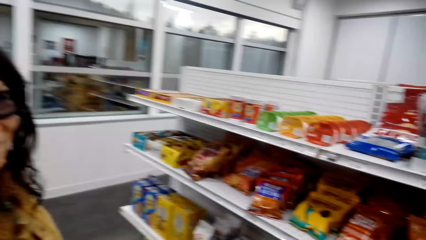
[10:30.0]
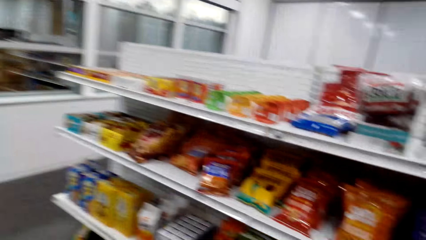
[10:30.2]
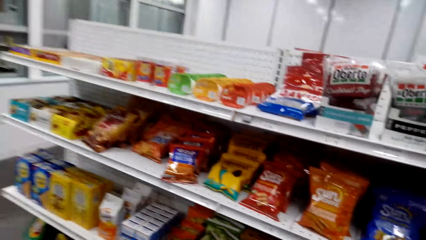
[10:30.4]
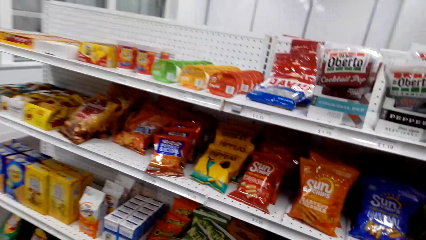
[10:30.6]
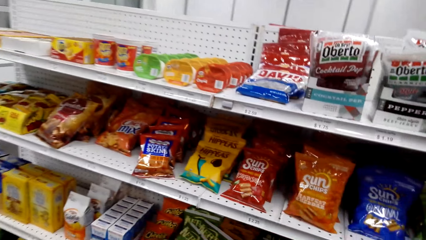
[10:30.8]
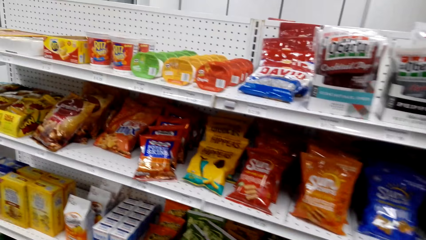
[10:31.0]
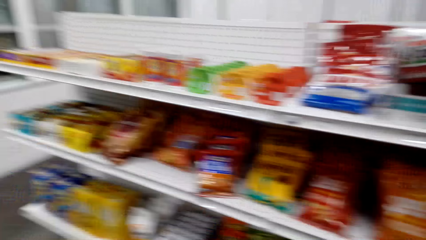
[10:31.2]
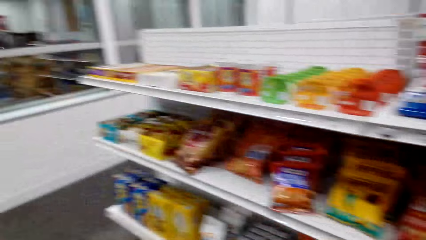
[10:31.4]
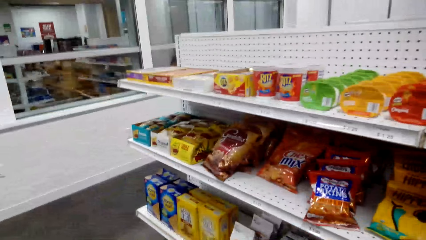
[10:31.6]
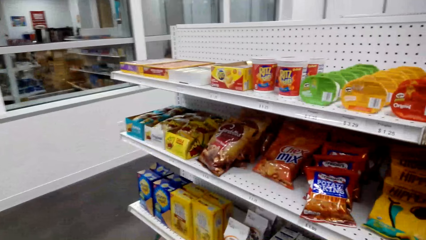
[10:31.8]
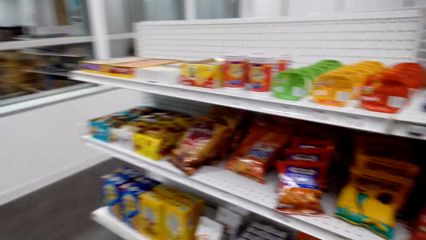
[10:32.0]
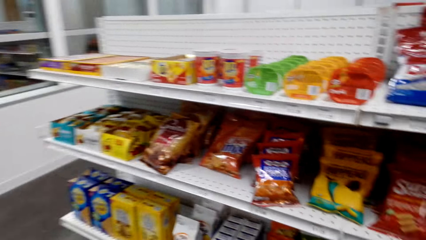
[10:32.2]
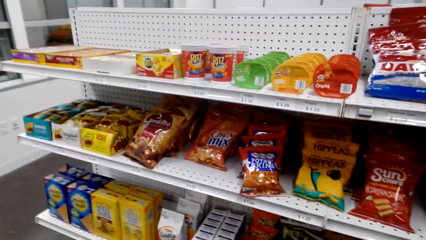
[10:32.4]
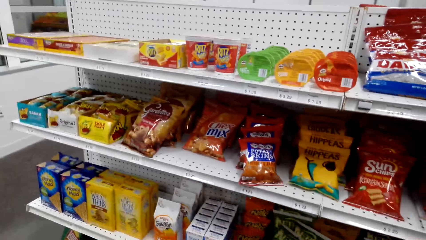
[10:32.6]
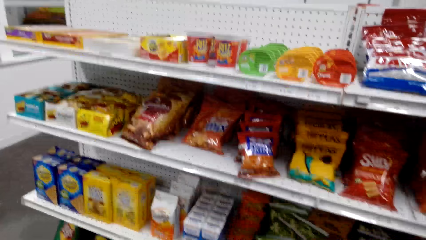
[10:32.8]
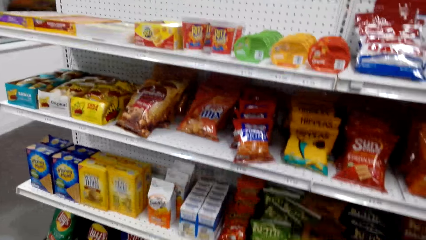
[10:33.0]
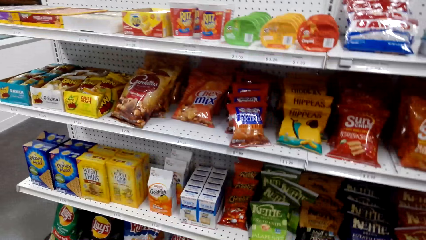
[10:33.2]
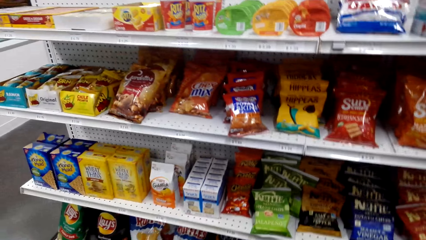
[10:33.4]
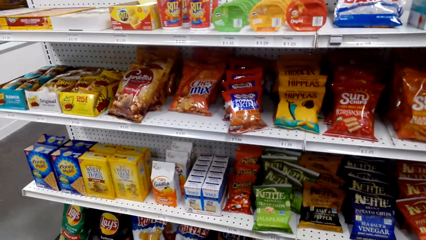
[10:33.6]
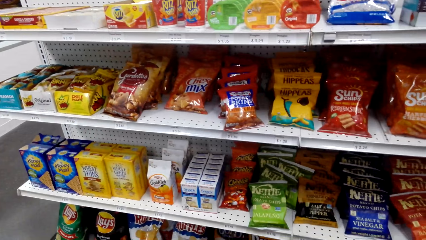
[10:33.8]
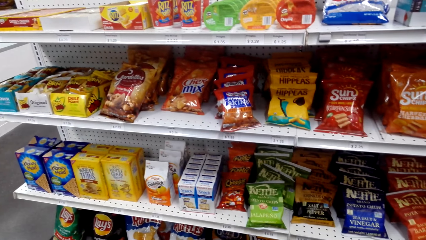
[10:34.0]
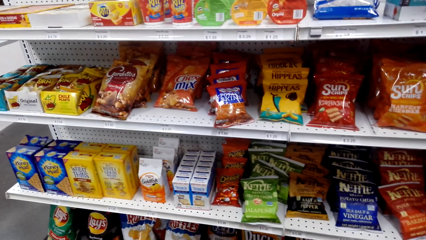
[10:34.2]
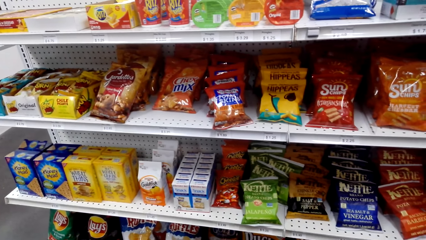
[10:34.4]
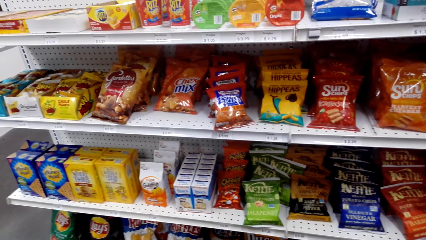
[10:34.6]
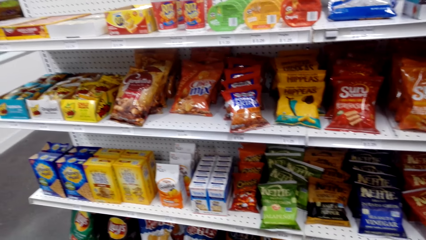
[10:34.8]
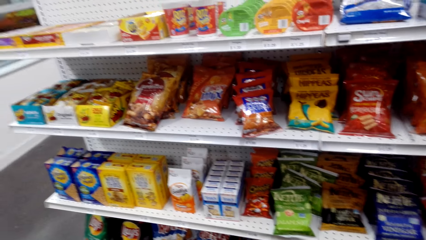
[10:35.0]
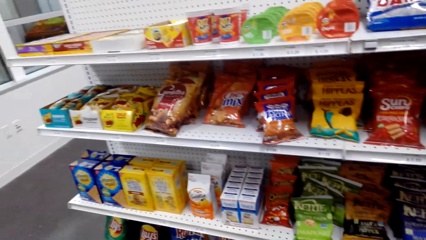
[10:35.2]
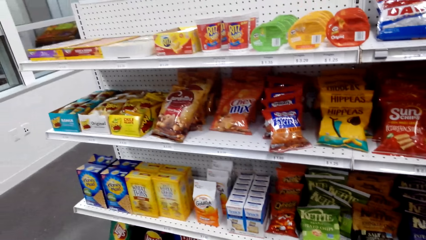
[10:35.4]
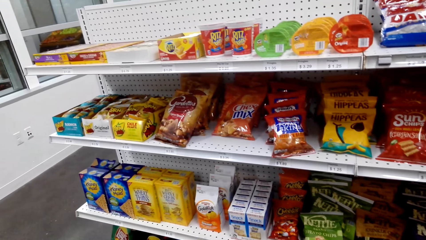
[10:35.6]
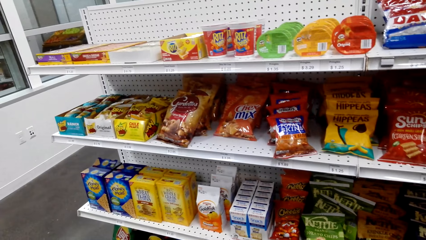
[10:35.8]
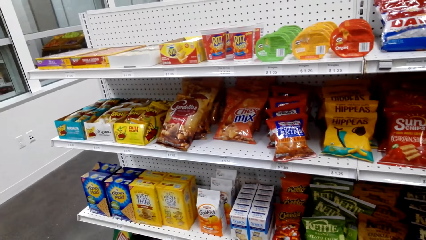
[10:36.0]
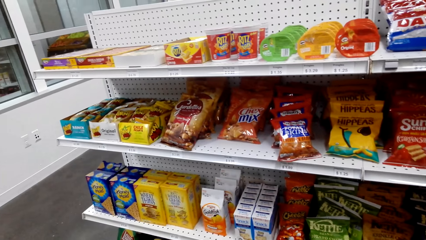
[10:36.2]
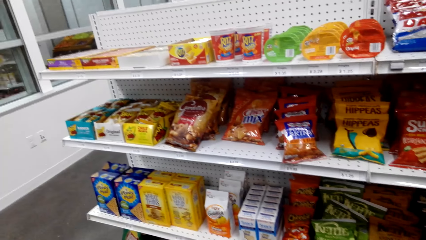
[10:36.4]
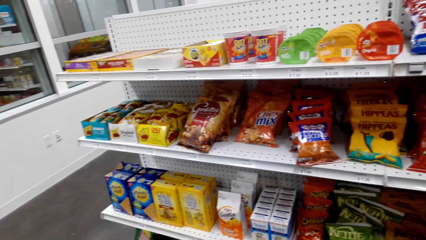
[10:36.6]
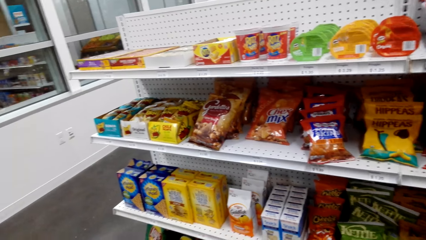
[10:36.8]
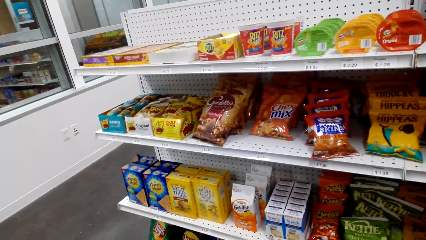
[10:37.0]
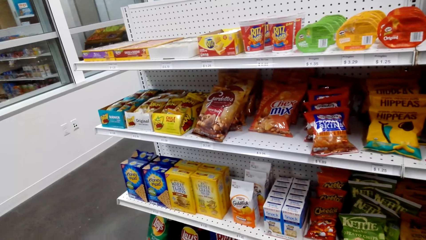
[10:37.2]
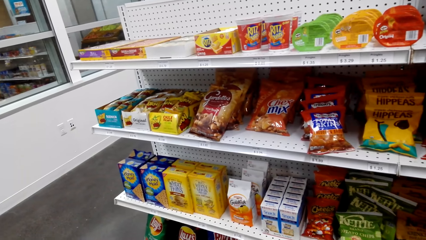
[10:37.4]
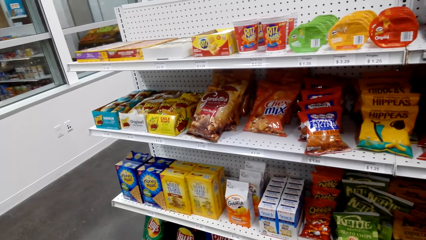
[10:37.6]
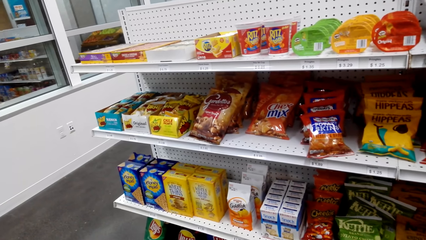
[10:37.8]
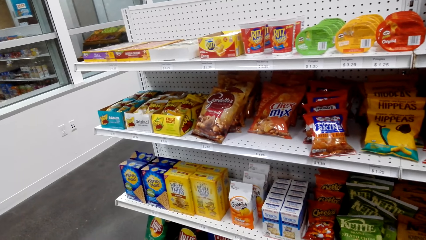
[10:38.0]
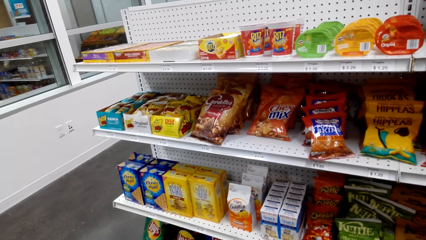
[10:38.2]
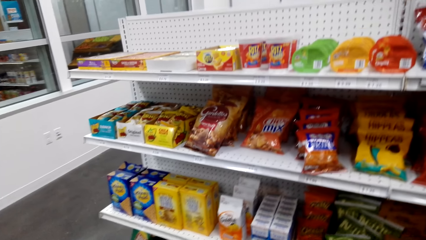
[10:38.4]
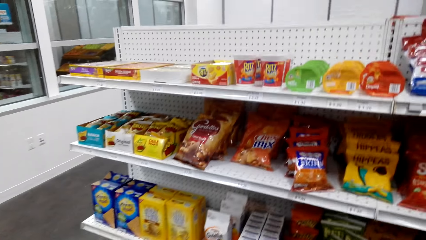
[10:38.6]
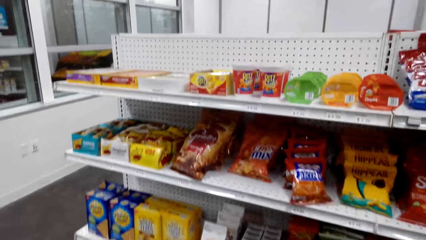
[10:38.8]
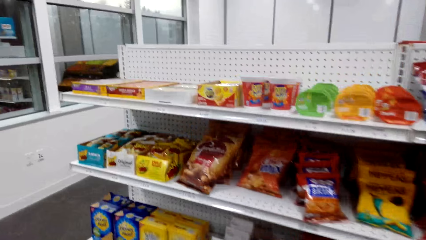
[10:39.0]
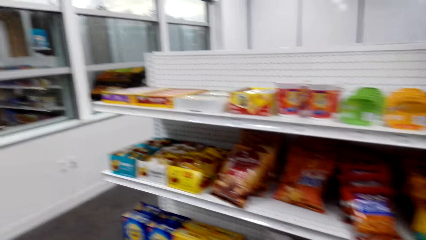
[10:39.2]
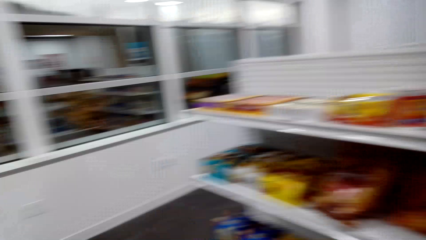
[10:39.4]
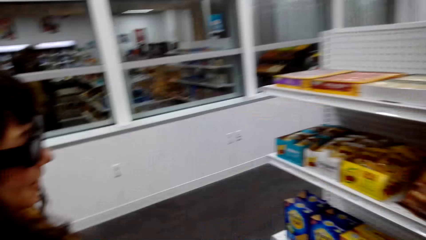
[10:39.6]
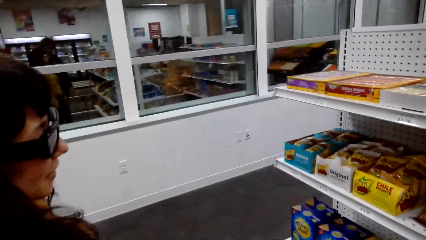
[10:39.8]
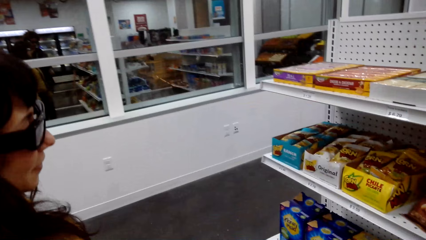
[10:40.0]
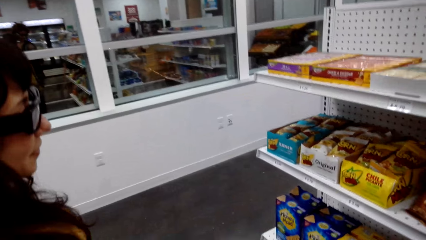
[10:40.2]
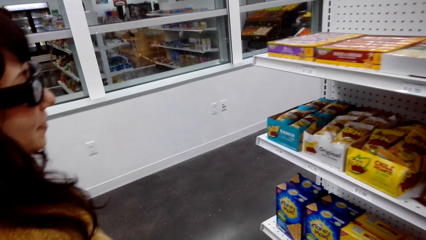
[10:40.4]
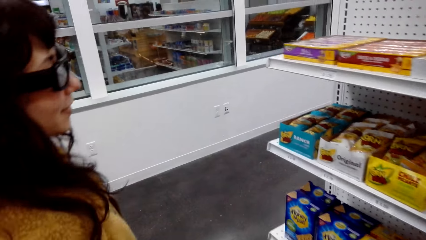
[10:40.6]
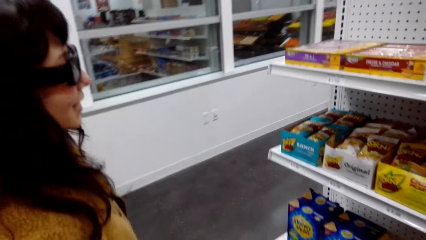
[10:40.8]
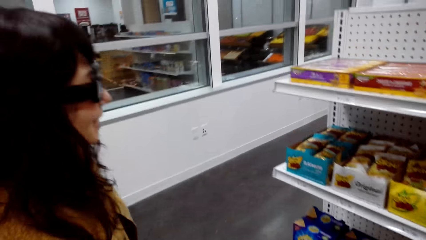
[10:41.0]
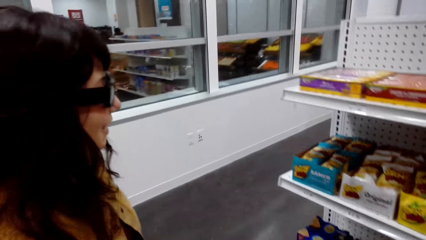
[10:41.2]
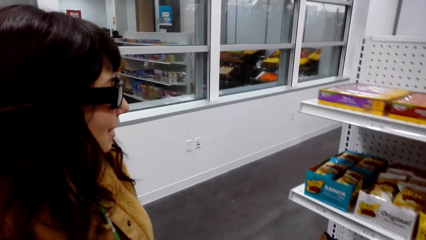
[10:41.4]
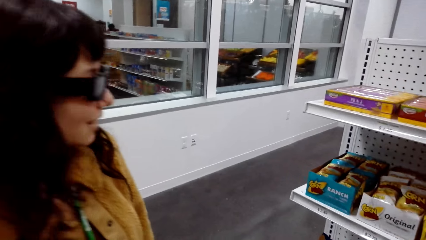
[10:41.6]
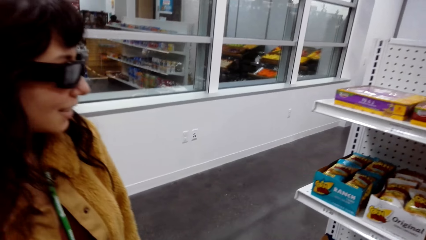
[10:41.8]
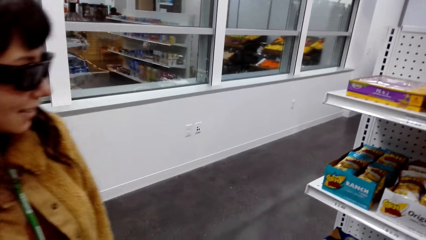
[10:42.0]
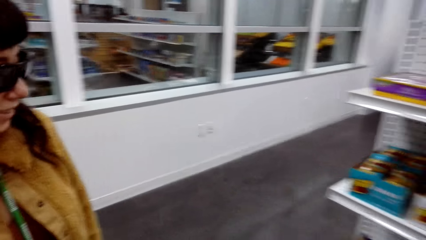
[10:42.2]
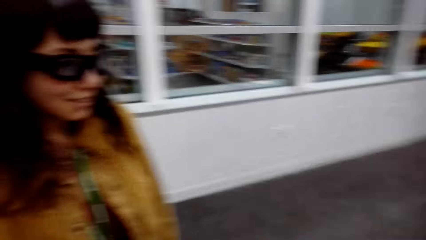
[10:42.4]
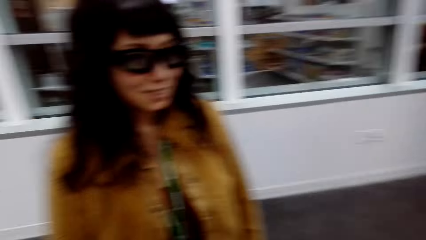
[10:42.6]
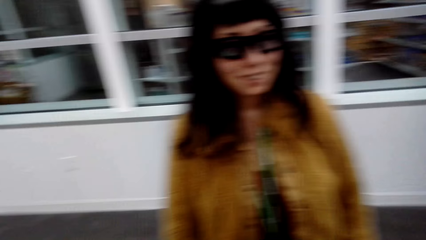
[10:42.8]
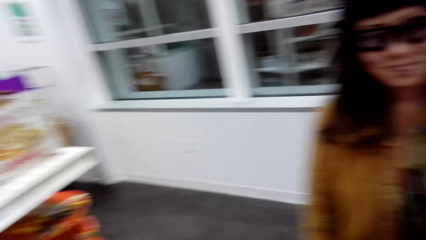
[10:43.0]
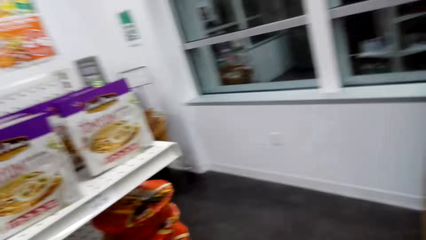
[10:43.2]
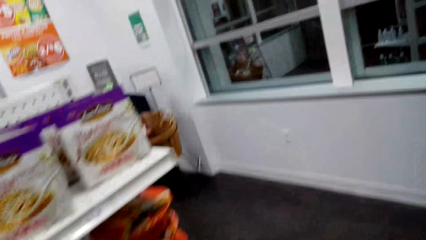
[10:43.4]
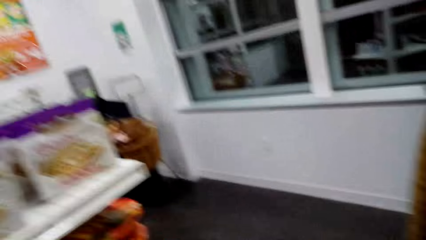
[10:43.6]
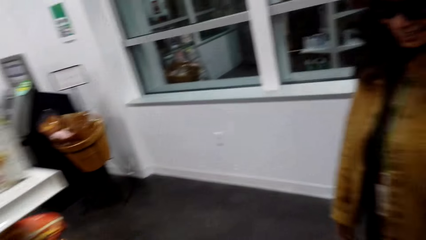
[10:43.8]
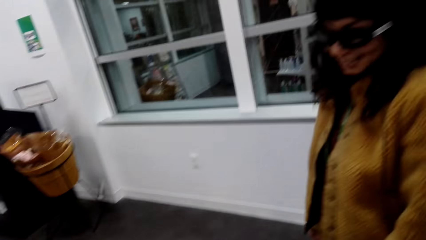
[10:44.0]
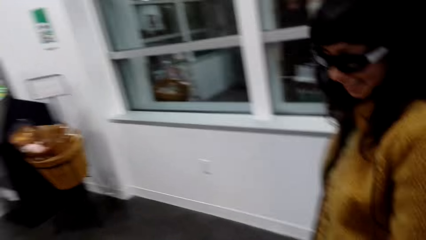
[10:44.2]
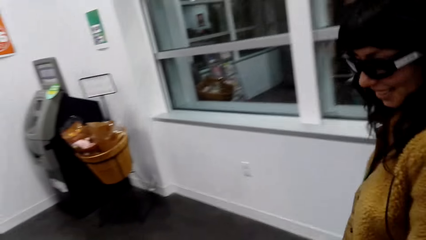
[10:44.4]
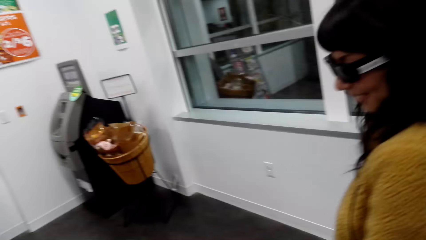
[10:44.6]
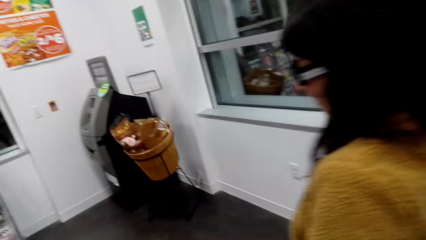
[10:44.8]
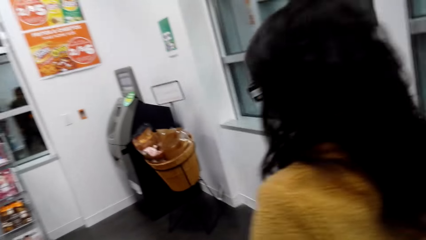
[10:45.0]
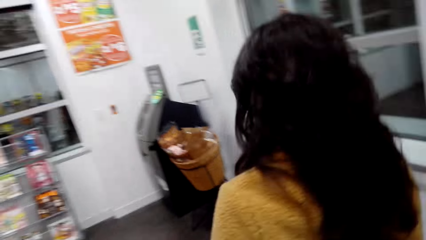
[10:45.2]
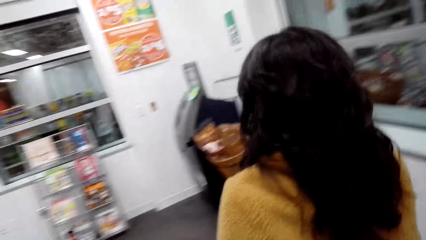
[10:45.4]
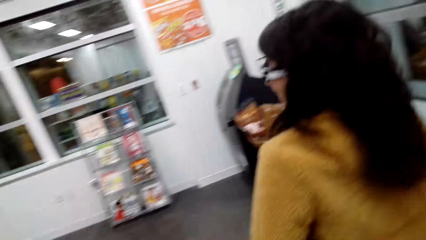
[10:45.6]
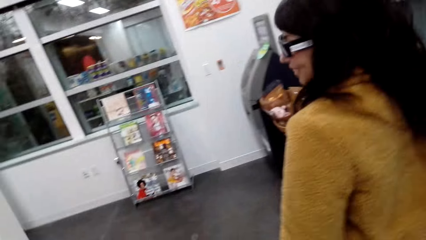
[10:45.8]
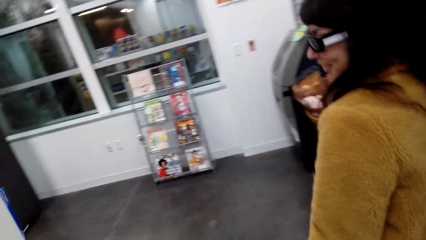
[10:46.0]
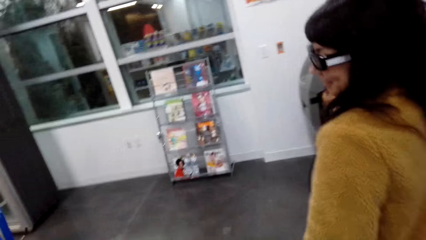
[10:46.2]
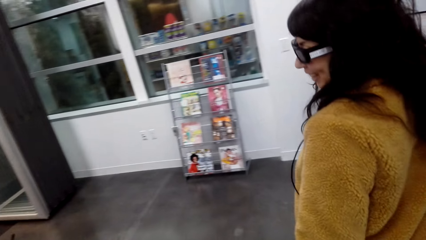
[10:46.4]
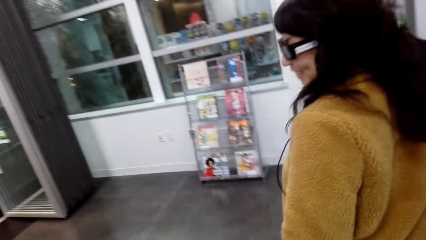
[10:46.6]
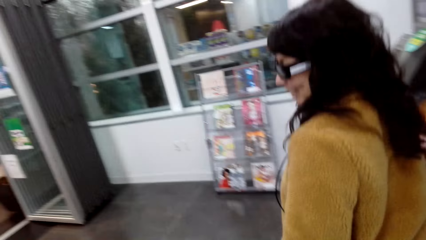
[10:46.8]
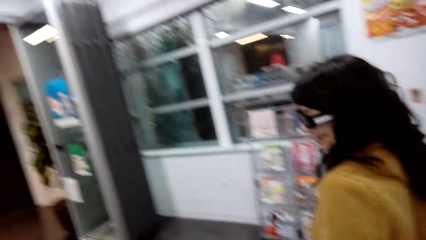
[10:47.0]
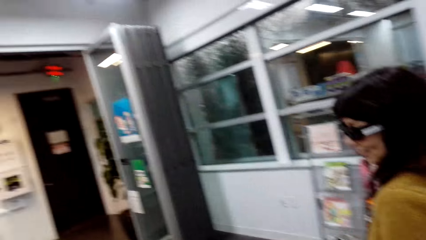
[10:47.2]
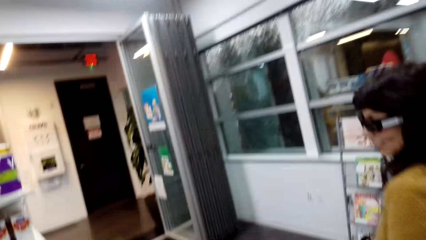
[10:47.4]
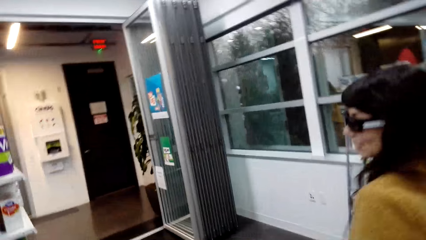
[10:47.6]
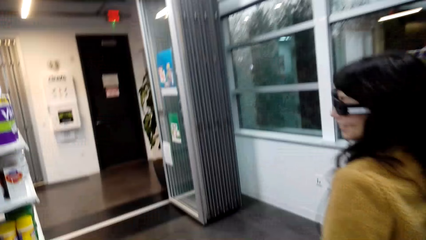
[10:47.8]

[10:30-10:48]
The camera wearer stops at a row in the store. A lady stops at a row in the store. The camera wearer interacts with the lady. The lady walks around the store. The camera wearer walks around the store. They turn round. The lady laughs. The lady walks in the mall.
